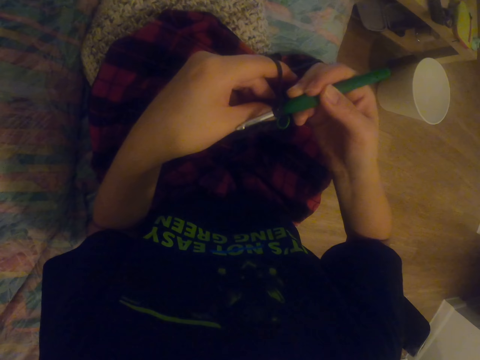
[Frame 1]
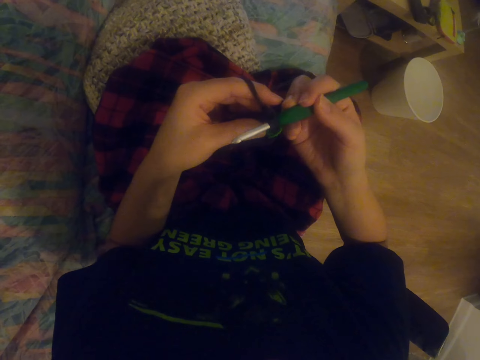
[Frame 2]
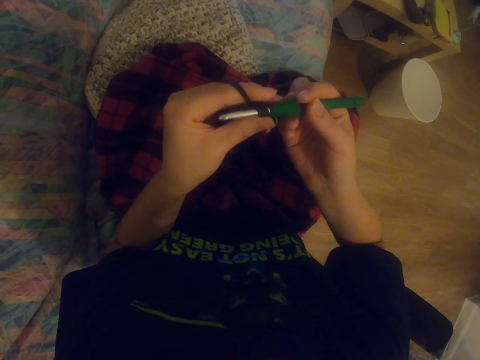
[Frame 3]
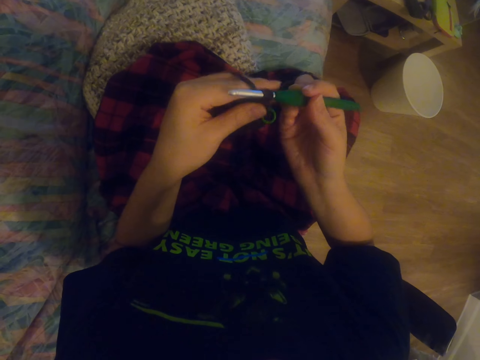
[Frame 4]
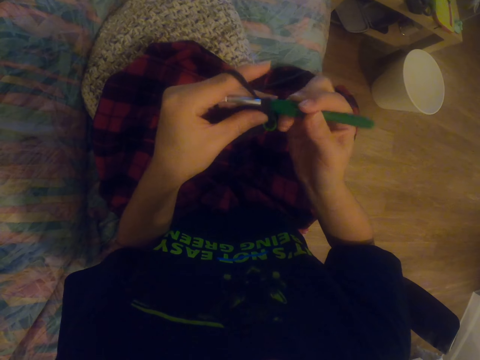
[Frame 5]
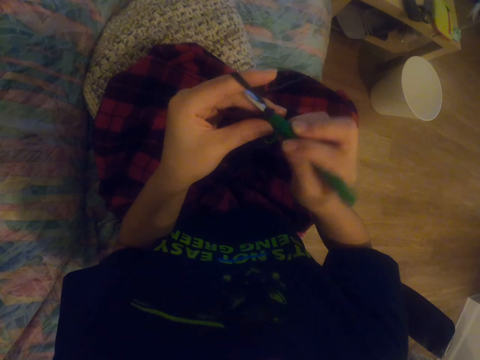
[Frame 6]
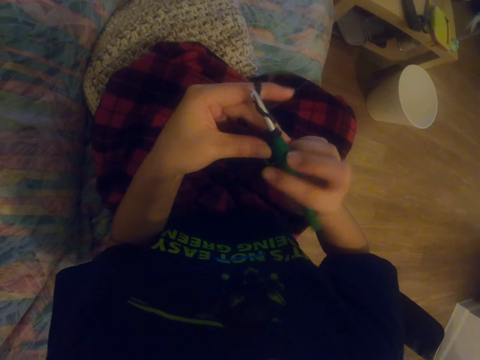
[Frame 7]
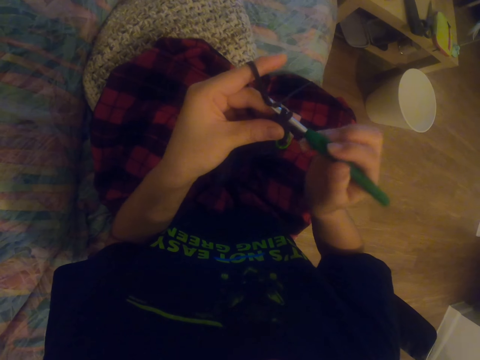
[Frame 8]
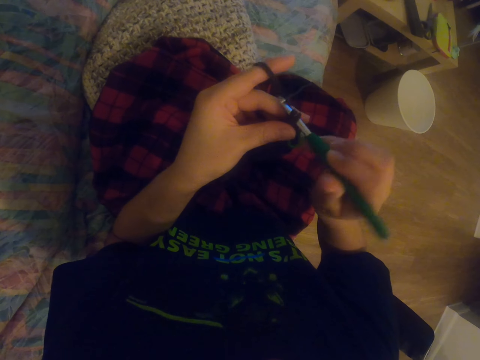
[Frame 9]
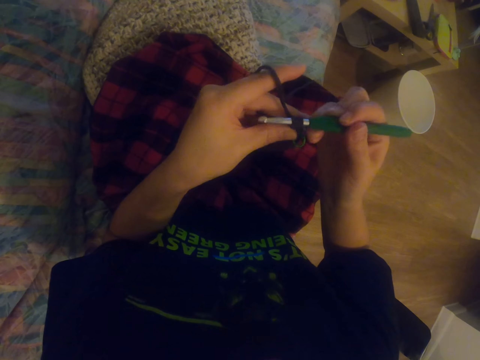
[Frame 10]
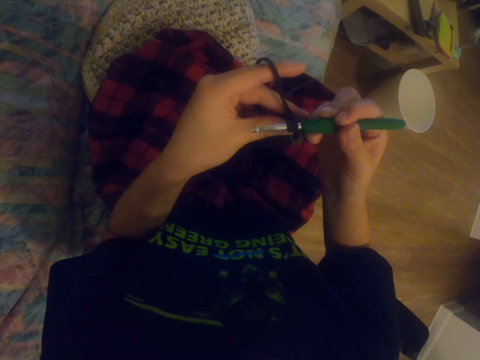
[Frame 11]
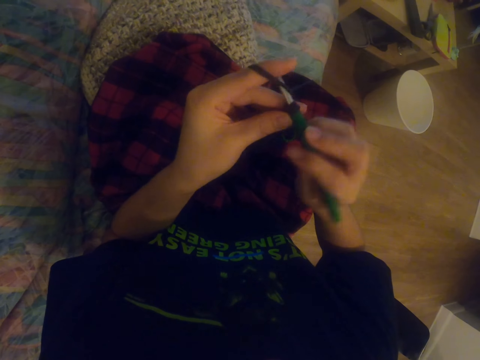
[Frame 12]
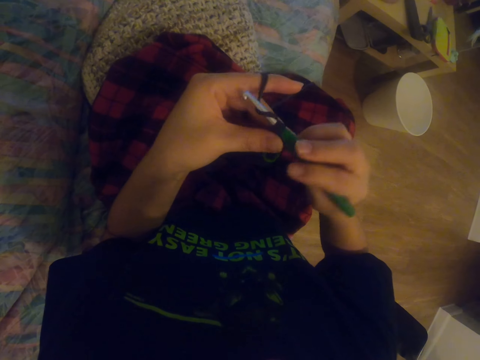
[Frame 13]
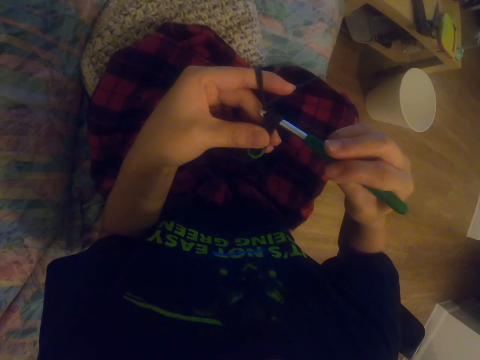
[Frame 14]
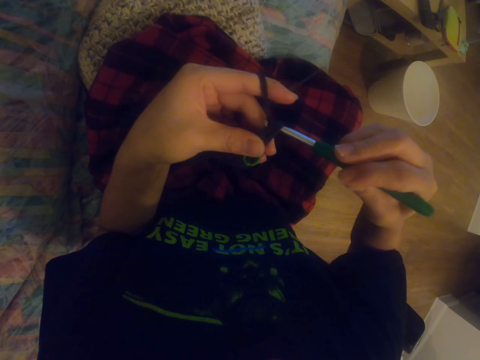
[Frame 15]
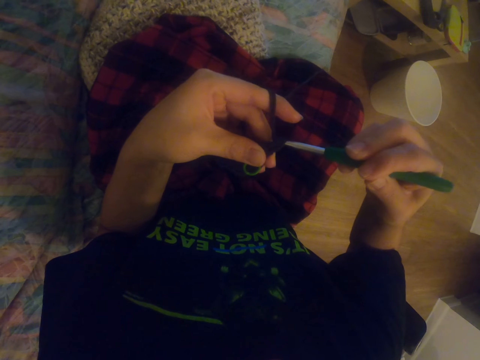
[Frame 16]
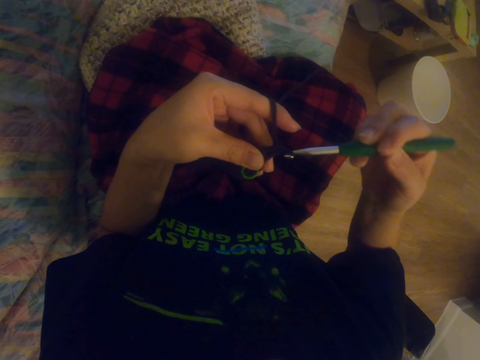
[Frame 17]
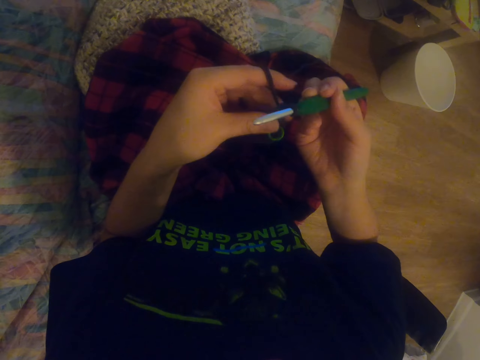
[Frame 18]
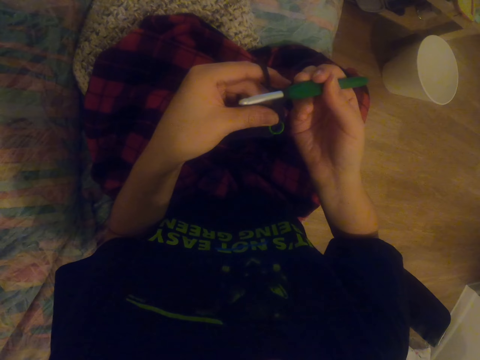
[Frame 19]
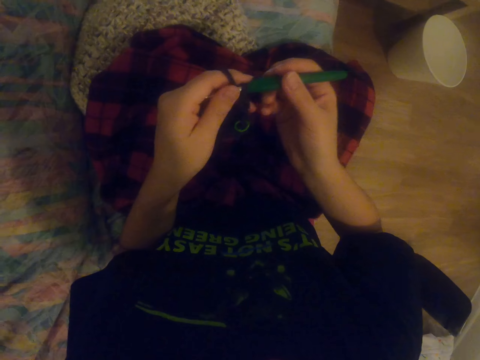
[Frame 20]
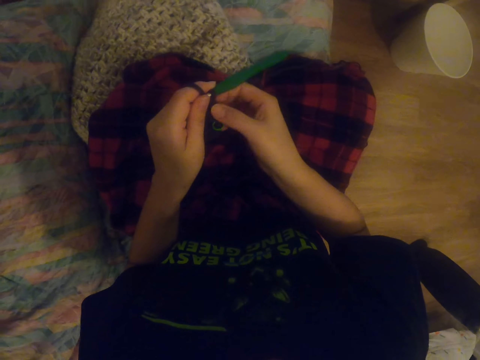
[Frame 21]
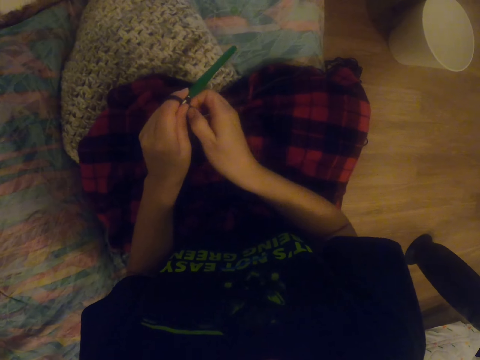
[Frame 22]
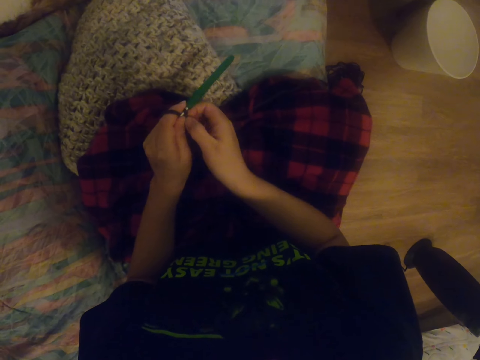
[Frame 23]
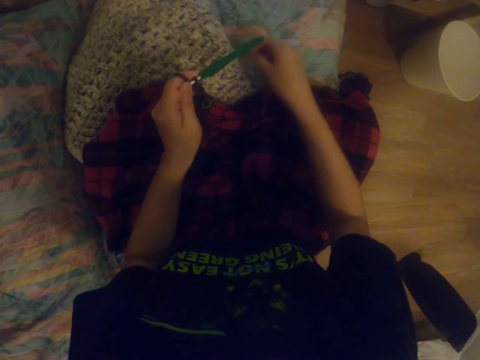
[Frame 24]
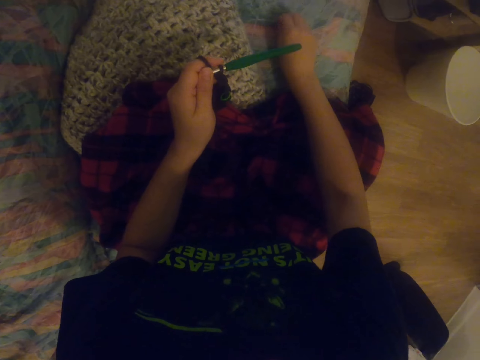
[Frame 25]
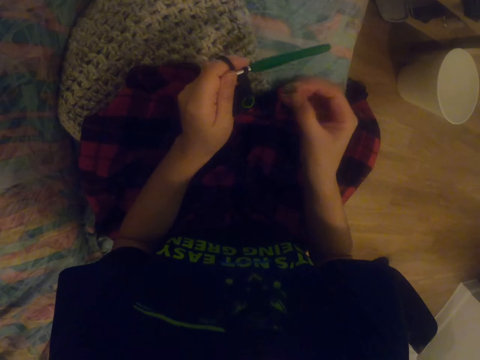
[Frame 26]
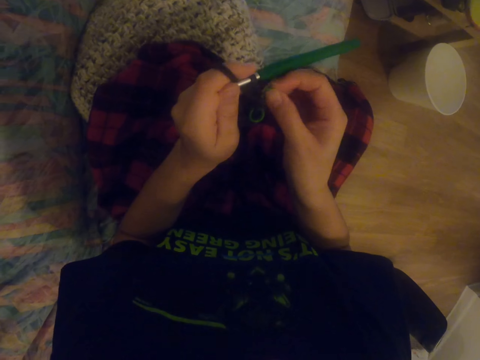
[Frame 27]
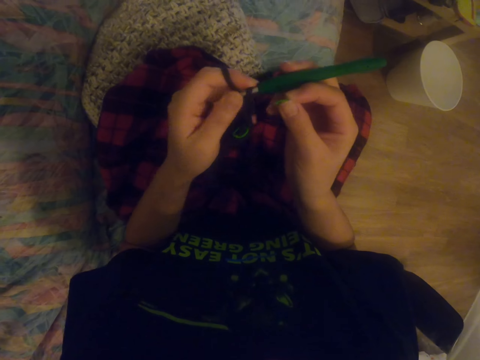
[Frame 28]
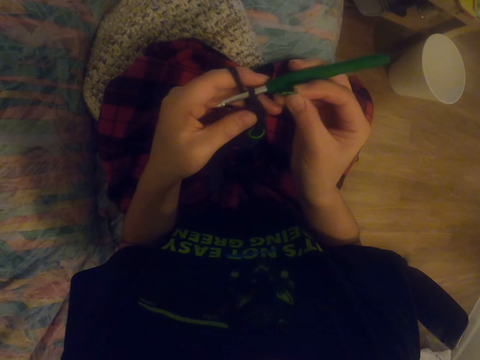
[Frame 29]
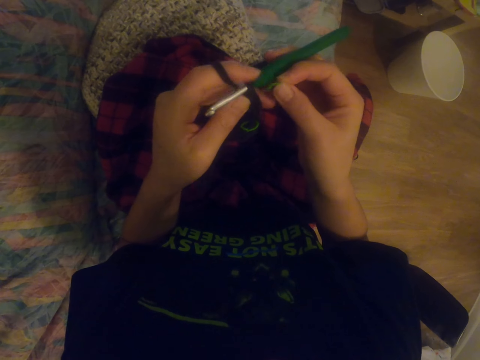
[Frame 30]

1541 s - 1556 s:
The camera wearer knits a sock with the knitting needle. They knit the sock with the knitting needle again. They pull yarn. They stretch the fabric. They pick up a wool or ribbon from the scarf.

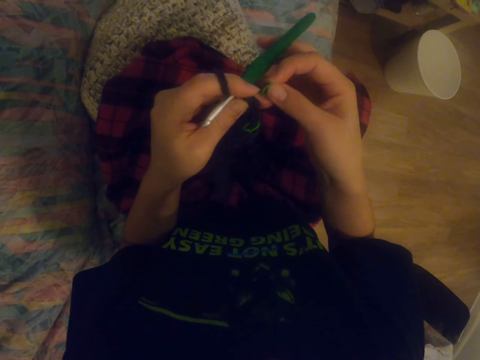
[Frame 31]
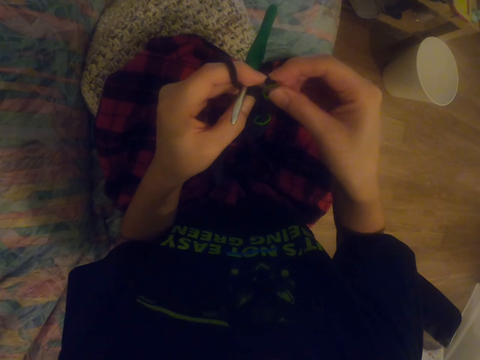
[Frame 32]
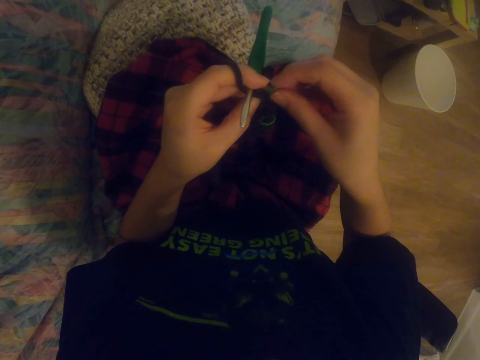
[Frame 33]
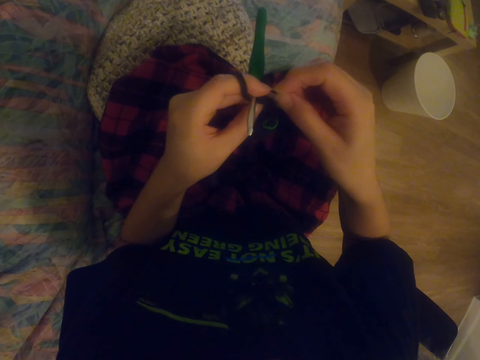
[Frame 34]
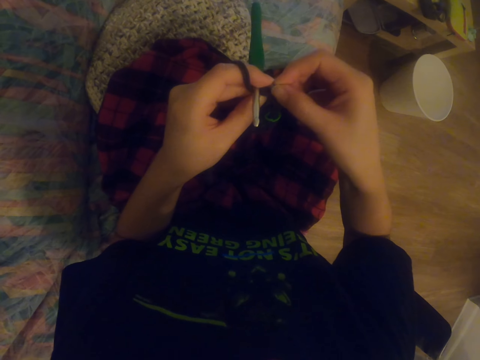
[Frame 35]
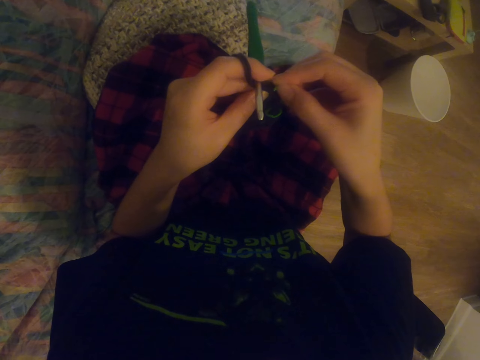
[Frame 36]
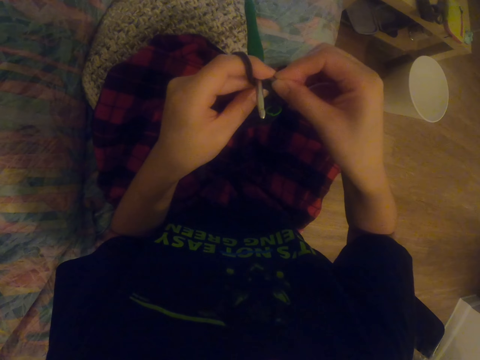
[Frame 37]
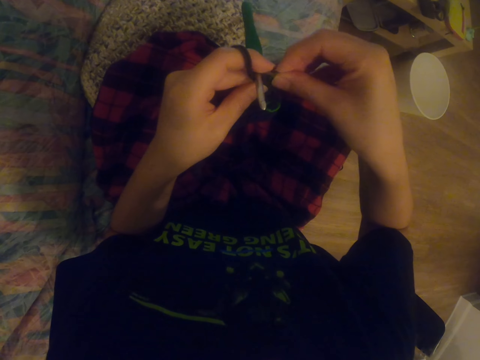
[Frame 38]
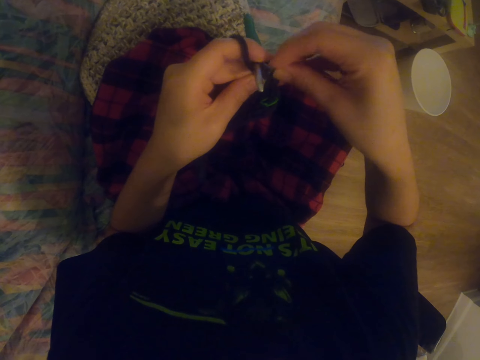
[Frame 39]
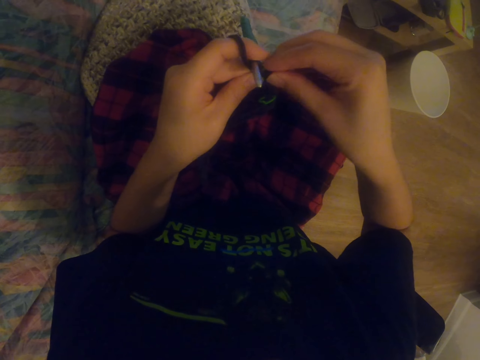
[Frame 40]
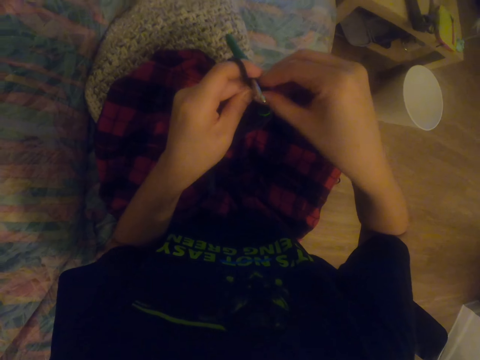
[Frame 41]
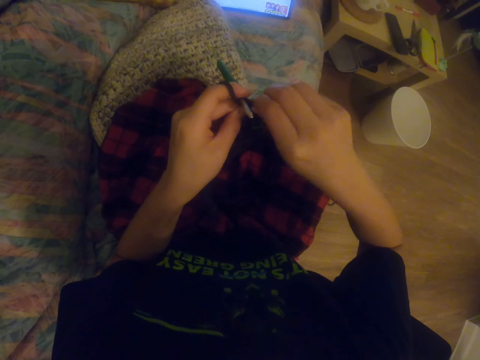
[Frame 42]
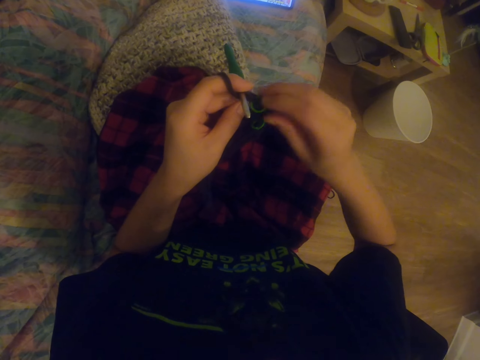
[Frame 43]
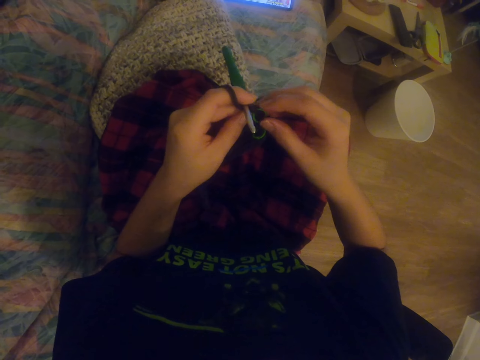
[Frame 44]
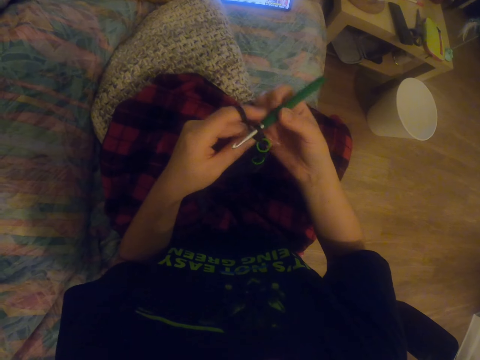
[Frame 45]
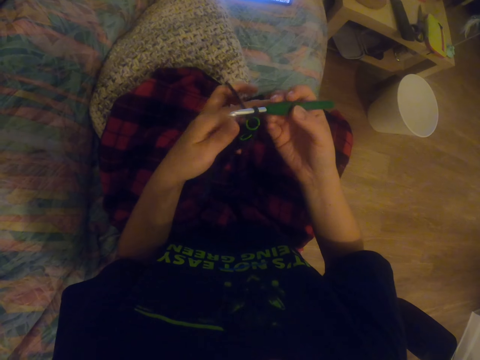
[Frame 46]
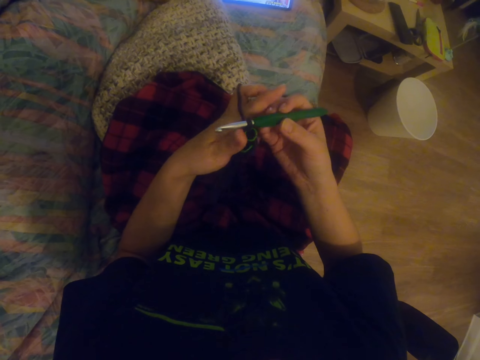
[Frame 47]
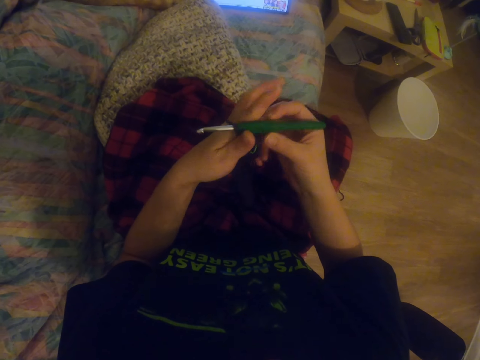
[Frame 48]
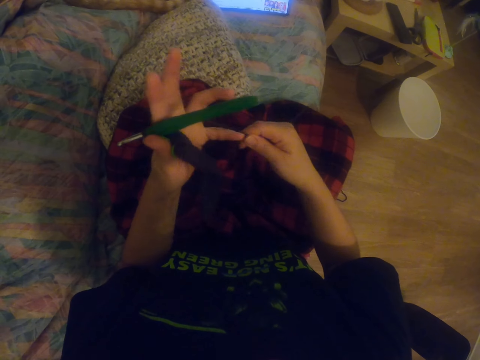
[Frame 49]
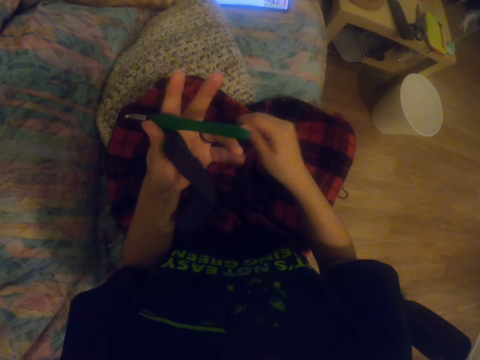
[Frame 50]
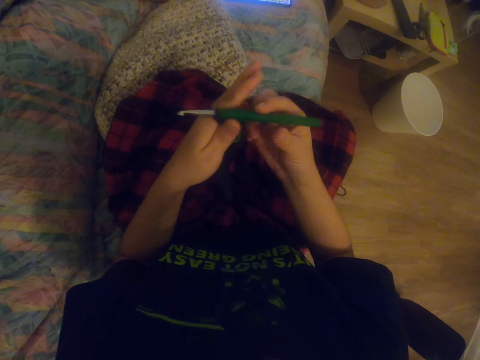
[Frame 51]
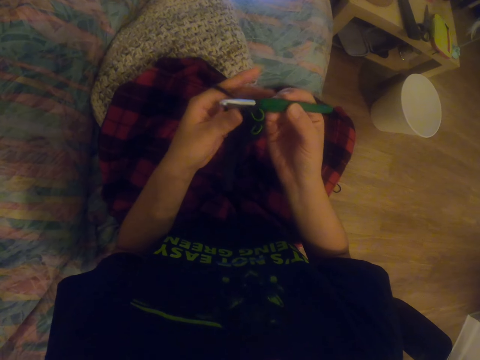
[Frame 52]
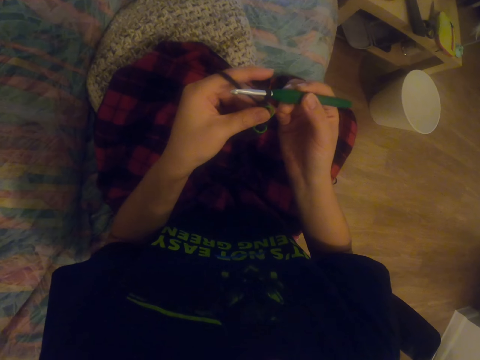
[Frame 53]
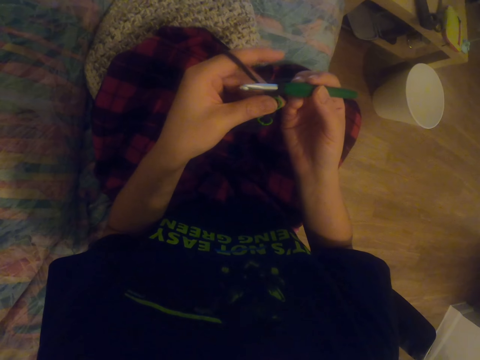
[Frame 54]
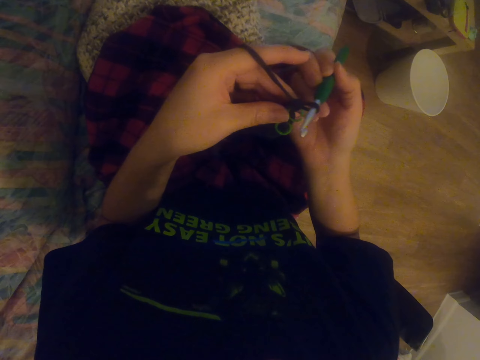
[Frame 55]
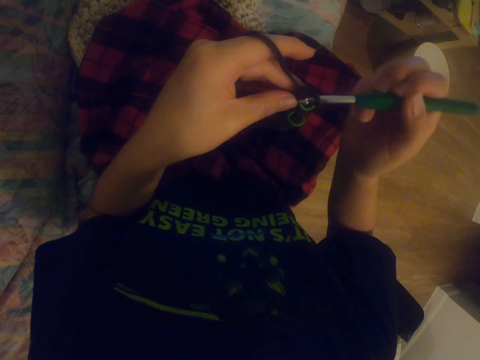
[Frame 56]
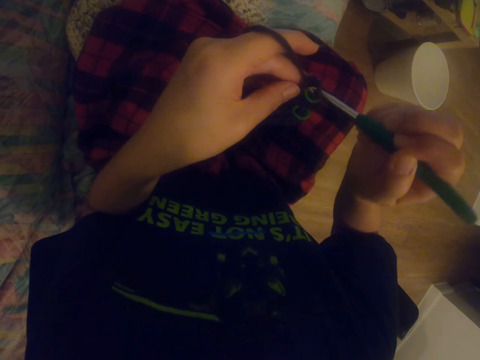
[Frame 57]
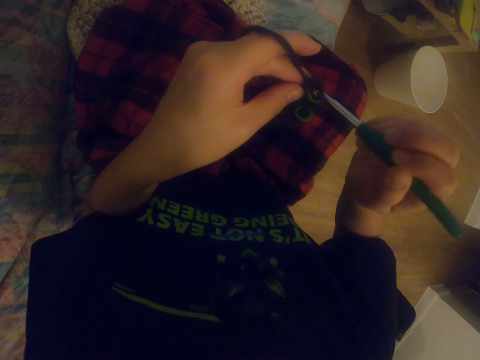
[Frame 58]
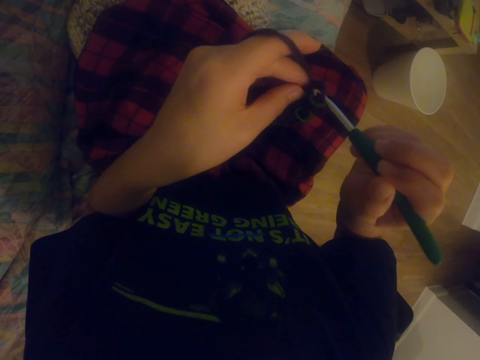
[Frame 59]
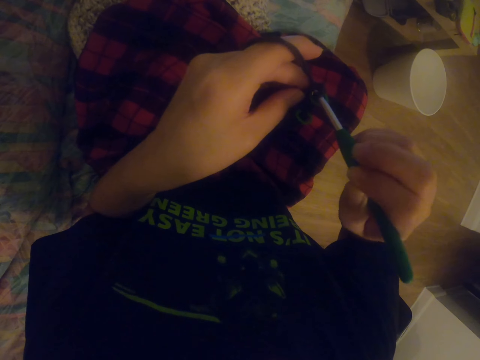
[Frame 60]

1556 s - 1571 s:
The camera wearer holds the knitting needle. They attach the ribbon on the sock. They attach the ribbon on the sock again. They look around. They hold the crochet hook. They fold yarn on the hand. They pull the knitting wool. They knit the sock with the knitting needle.
